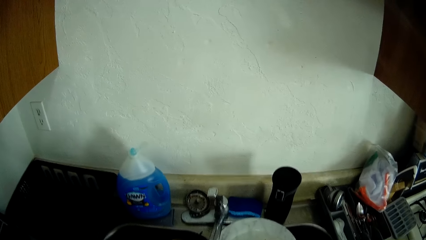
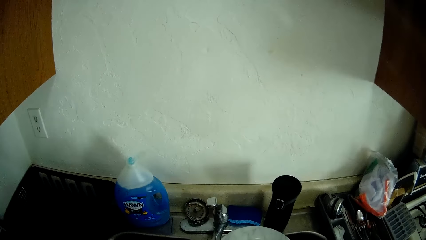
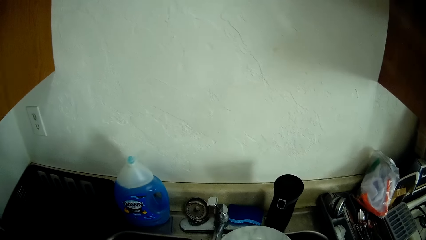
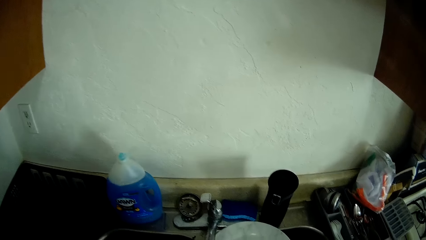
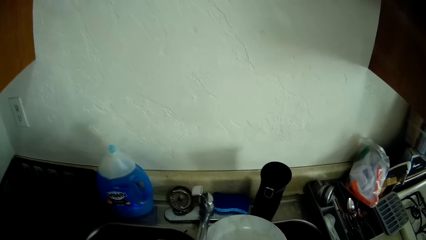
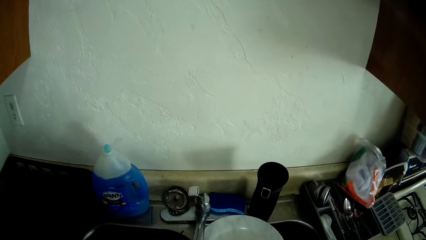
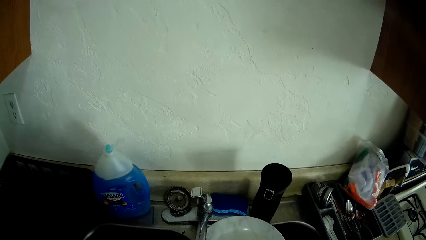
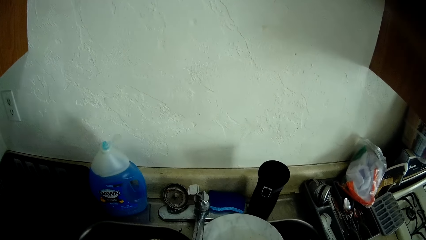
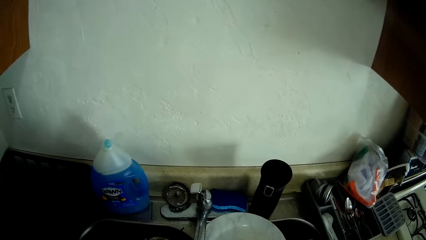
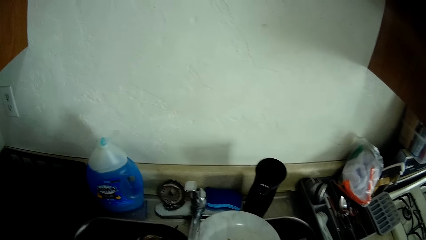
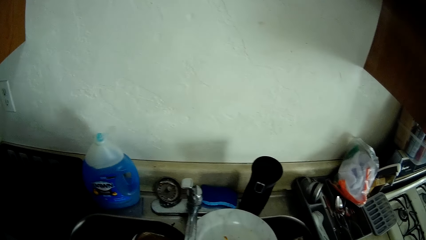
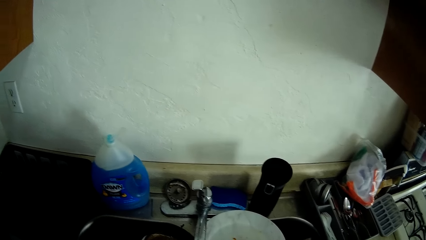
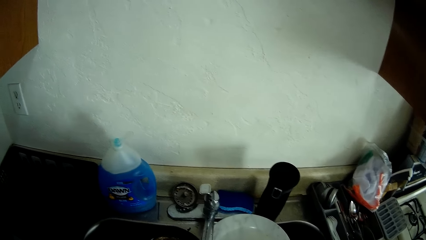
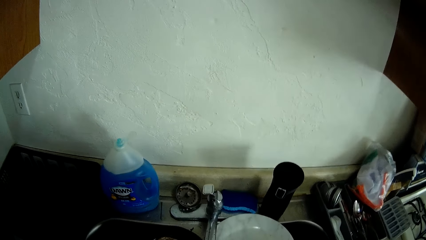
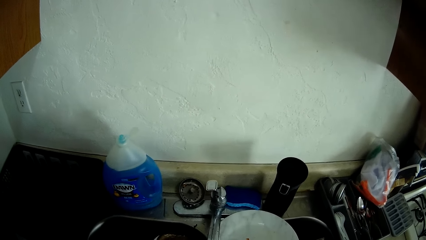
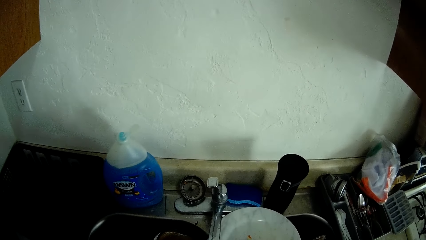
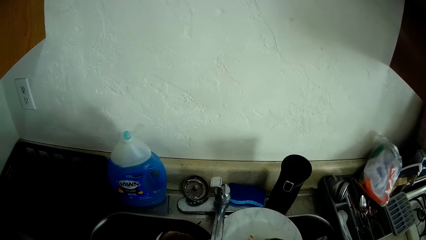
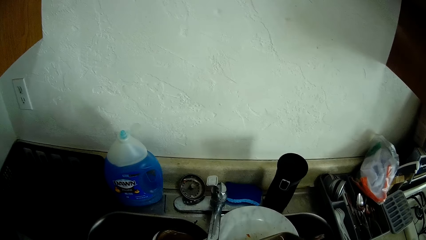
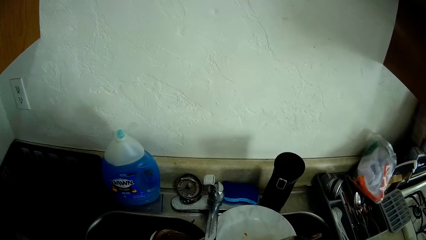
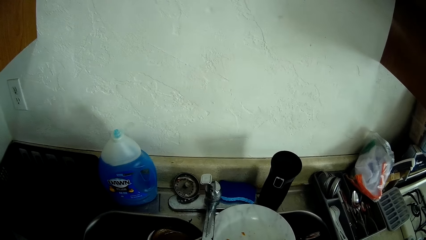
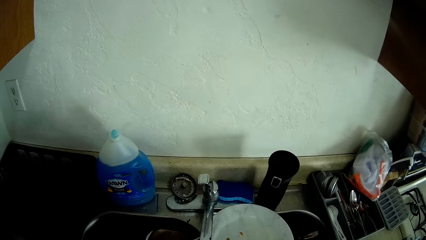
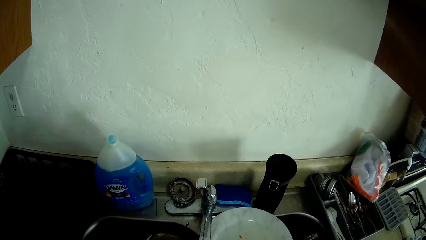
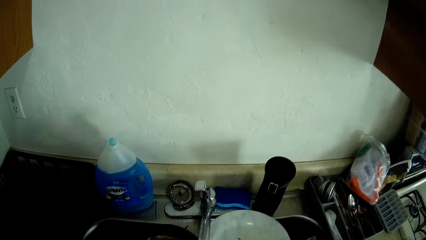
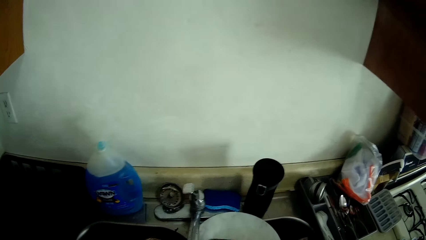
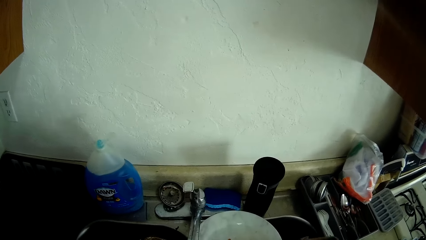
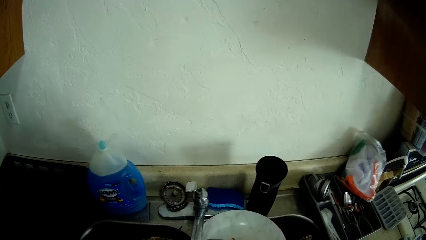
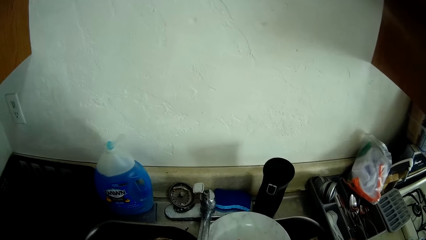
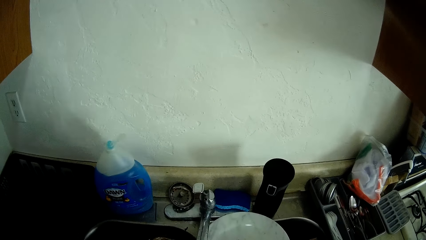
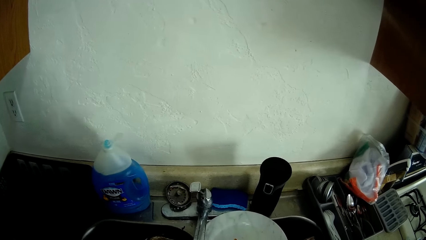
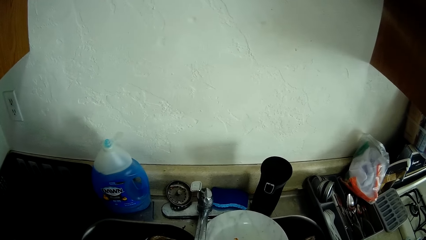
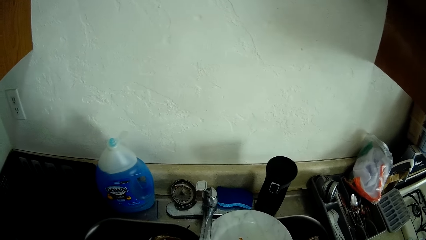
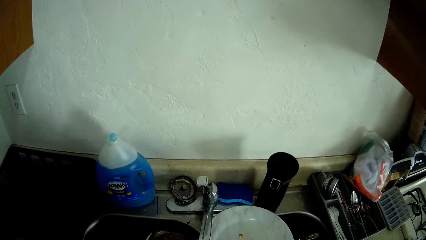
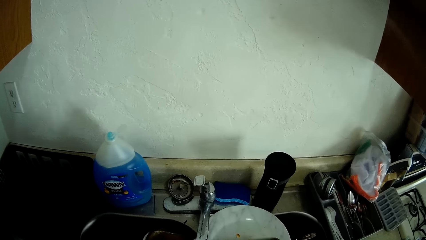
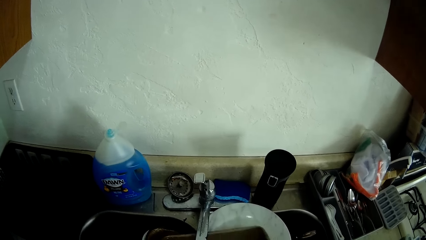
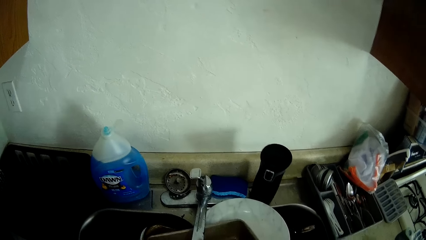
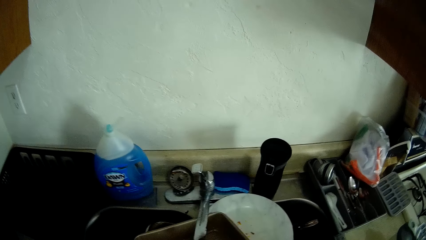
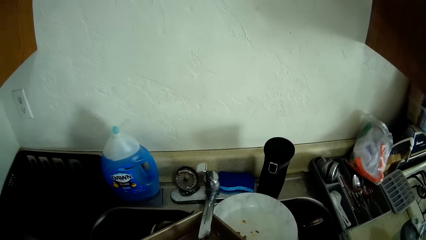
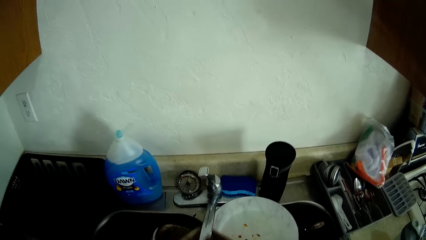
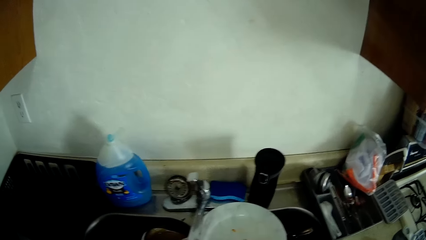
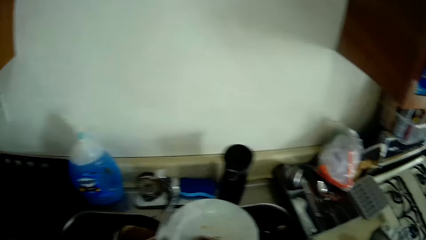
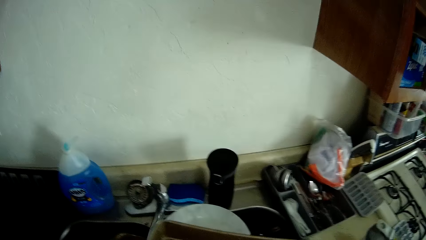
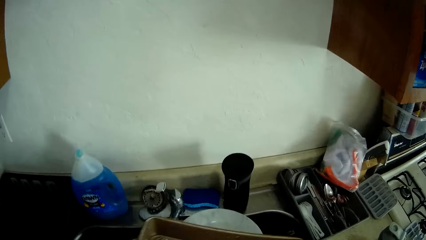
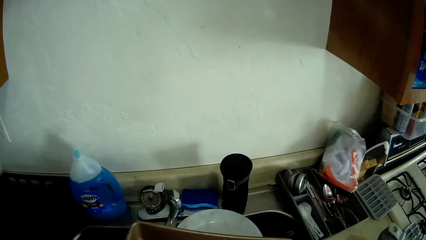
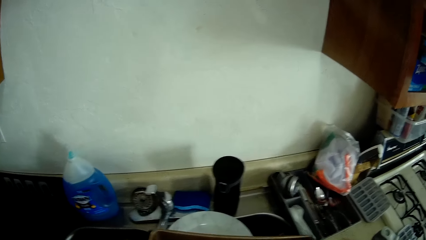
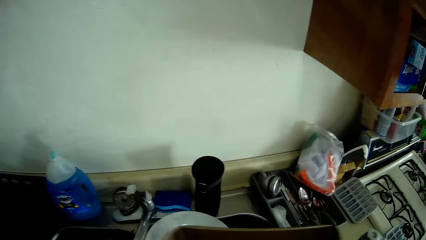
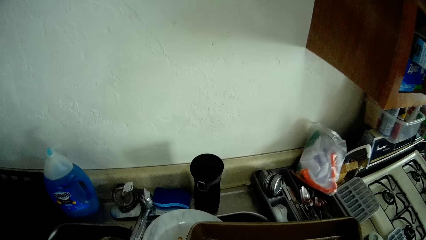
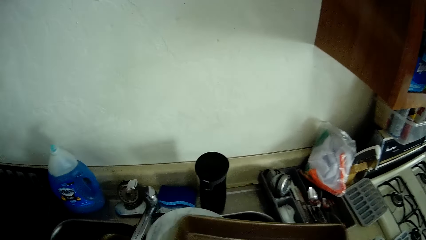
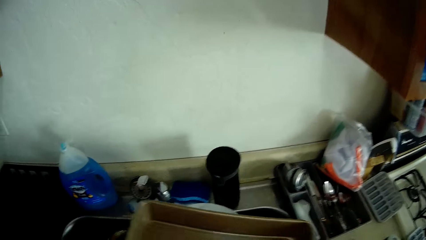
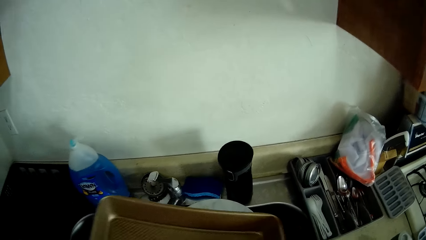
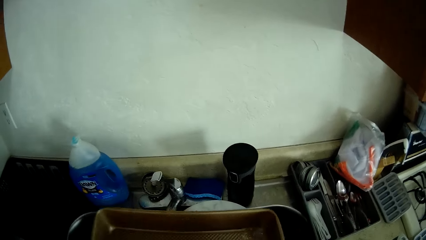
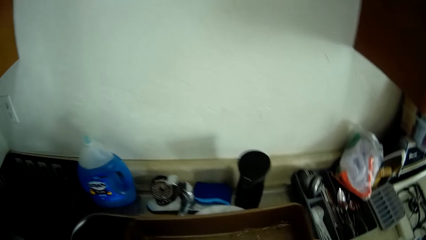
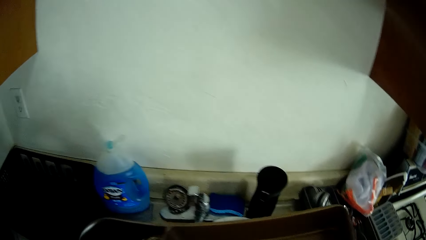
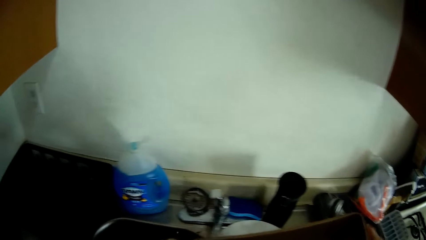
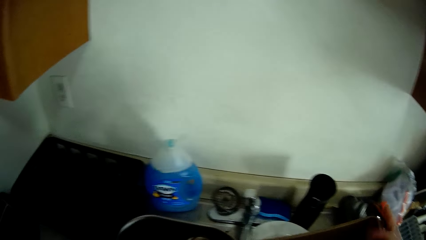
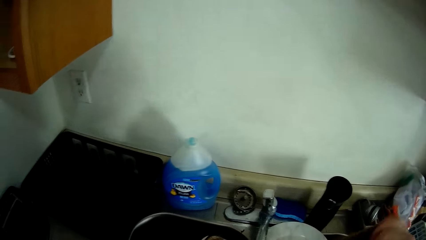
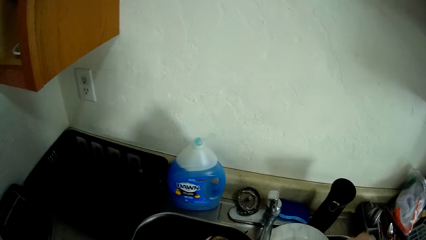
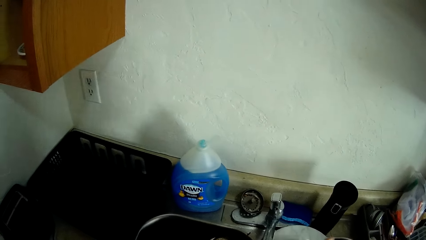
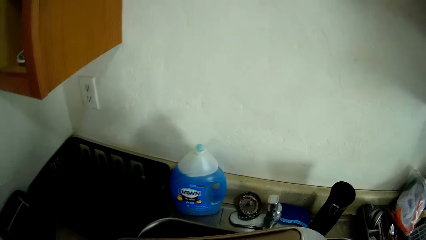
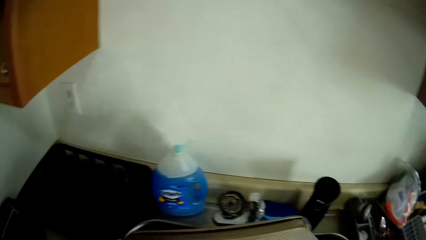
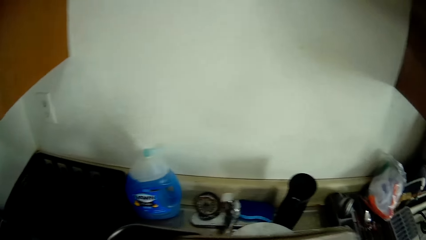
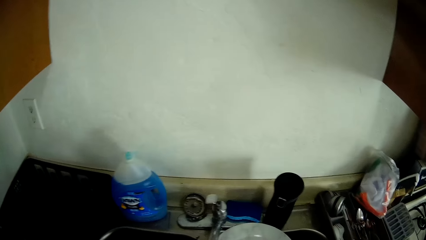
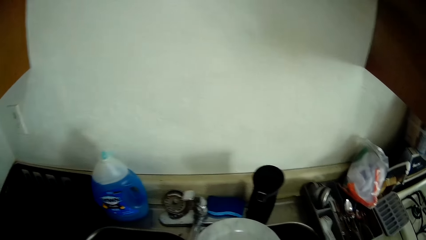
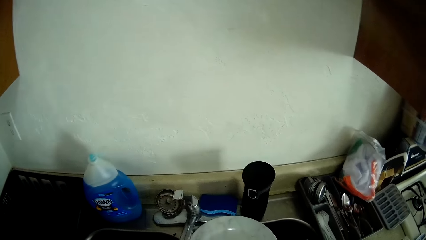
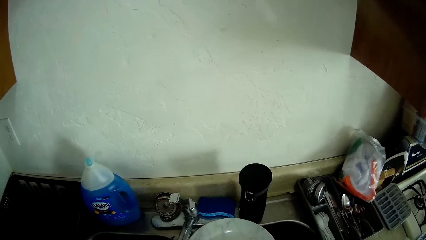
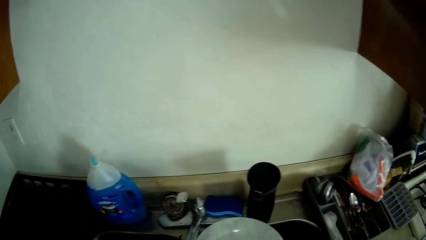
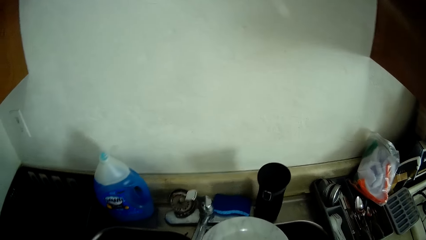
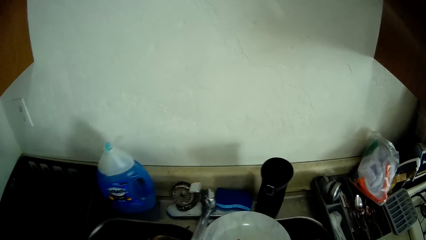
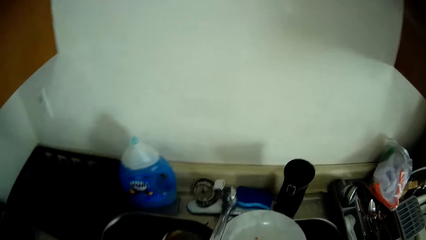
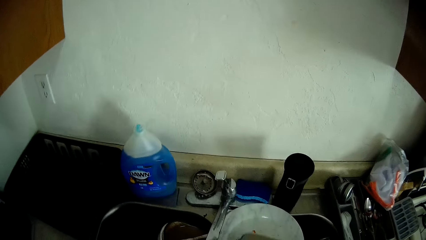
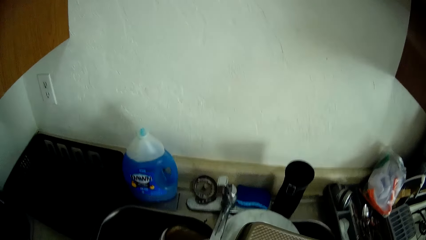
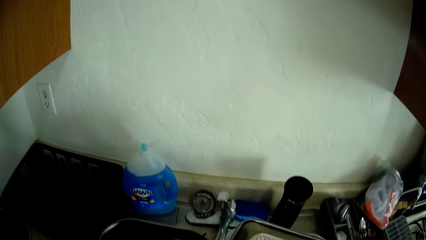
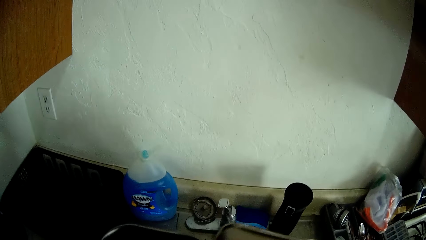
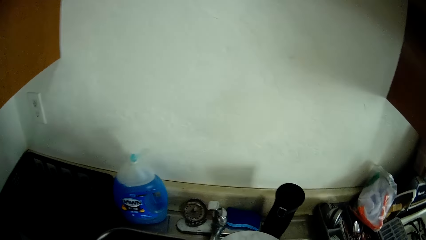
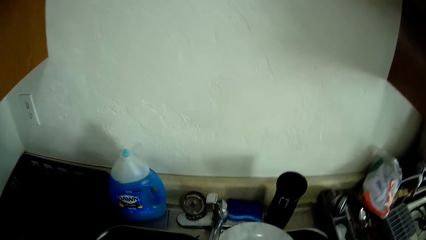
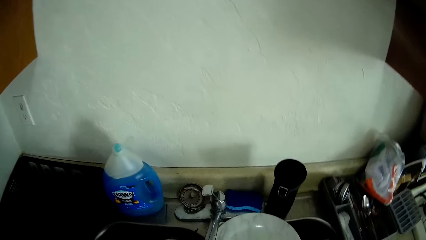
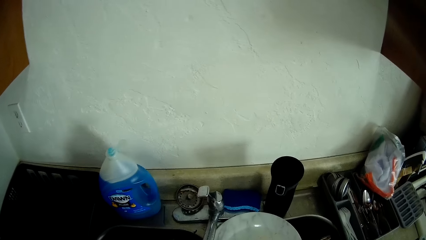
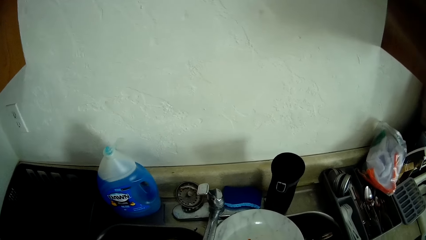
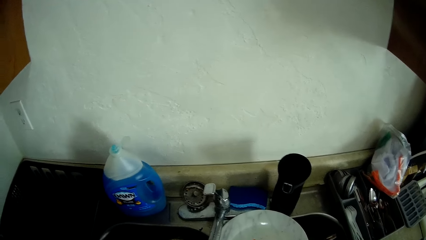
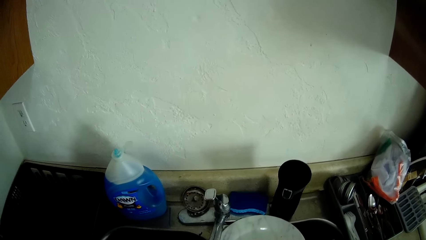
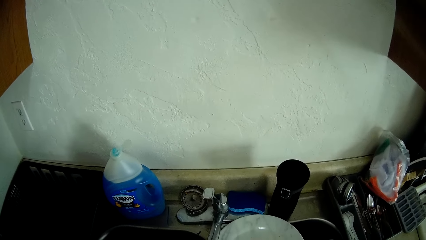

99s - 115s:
The camera wearer collects water in the tray. They flip the tray.
